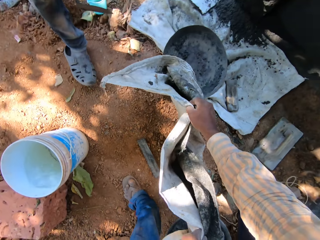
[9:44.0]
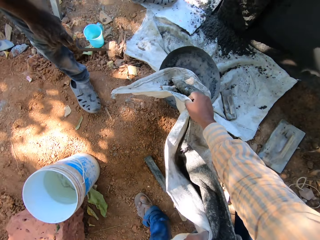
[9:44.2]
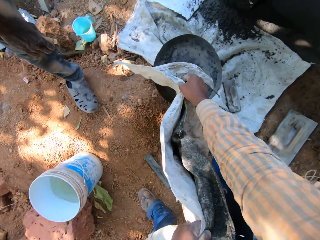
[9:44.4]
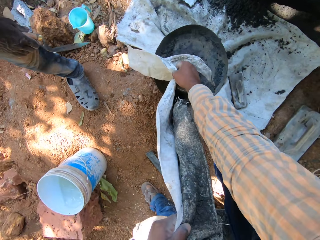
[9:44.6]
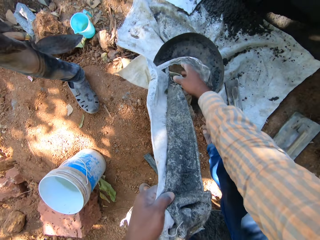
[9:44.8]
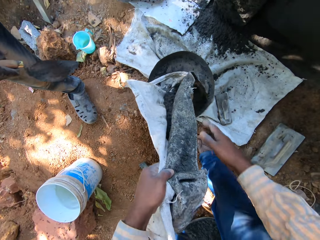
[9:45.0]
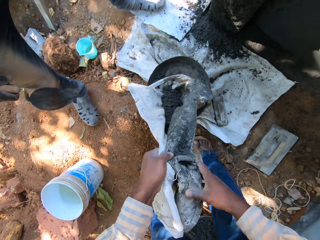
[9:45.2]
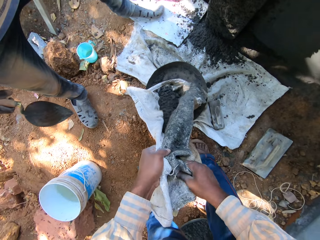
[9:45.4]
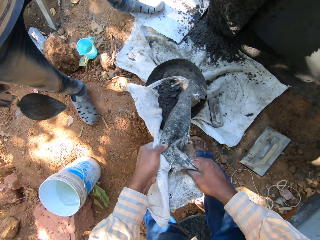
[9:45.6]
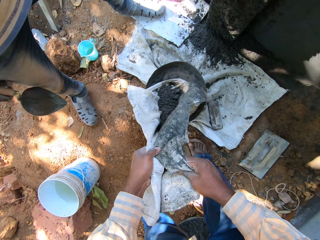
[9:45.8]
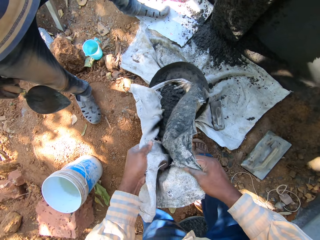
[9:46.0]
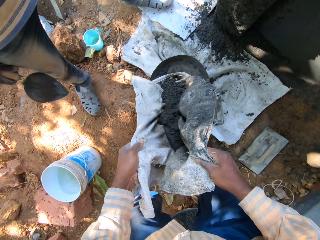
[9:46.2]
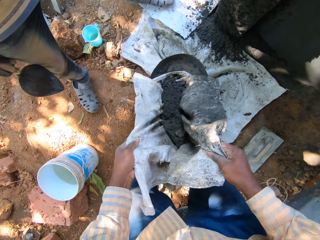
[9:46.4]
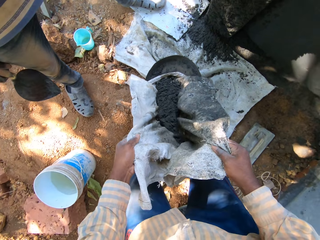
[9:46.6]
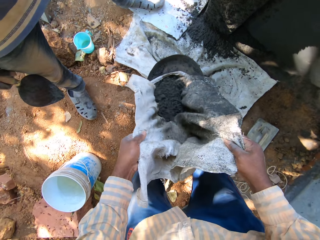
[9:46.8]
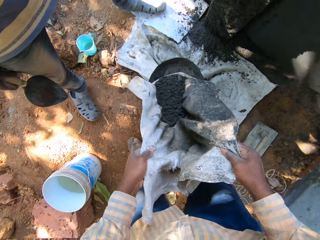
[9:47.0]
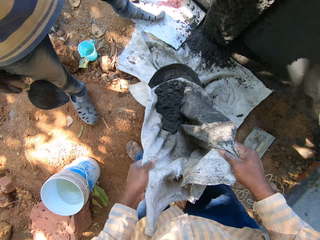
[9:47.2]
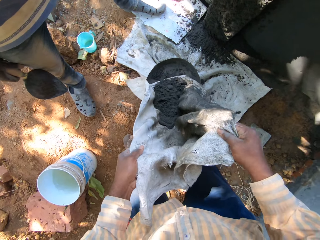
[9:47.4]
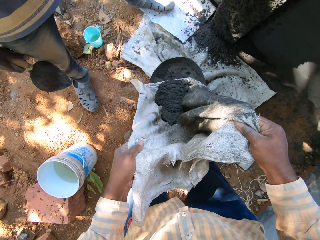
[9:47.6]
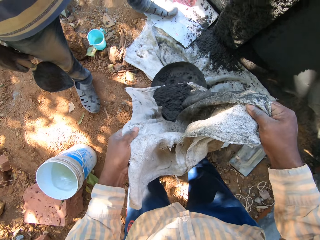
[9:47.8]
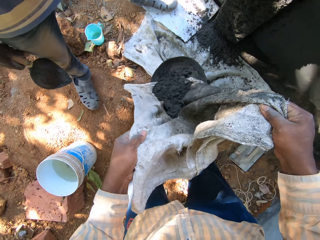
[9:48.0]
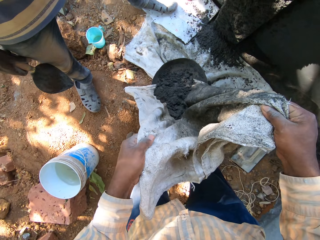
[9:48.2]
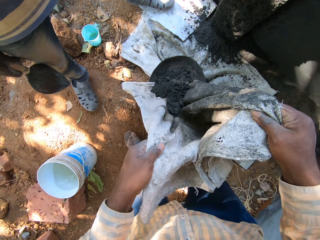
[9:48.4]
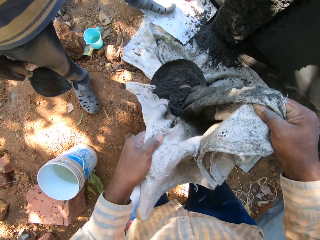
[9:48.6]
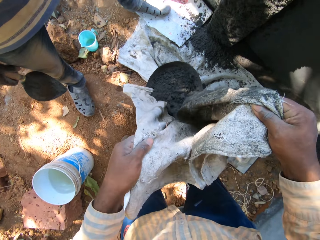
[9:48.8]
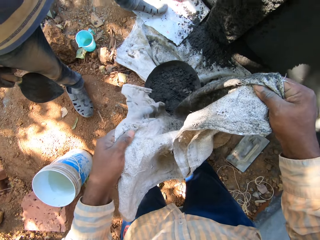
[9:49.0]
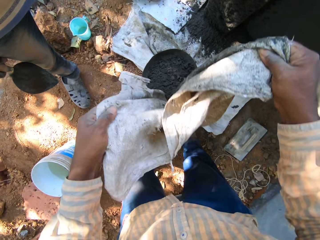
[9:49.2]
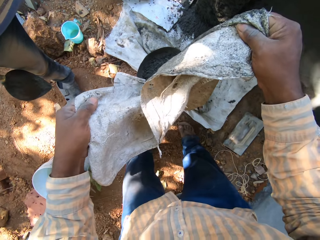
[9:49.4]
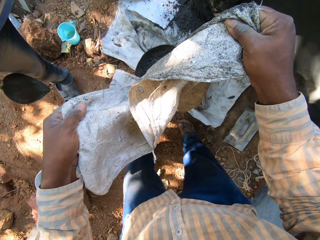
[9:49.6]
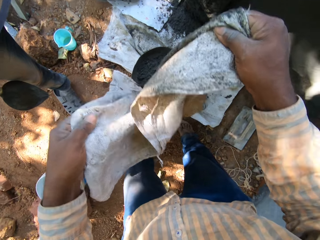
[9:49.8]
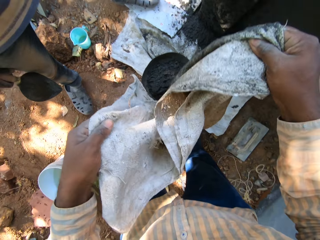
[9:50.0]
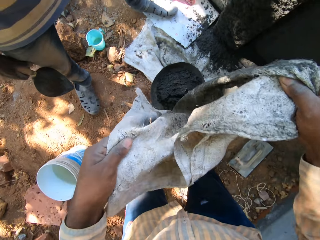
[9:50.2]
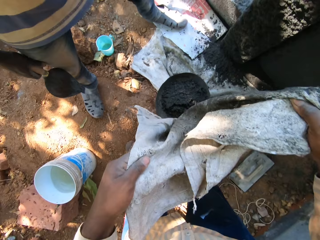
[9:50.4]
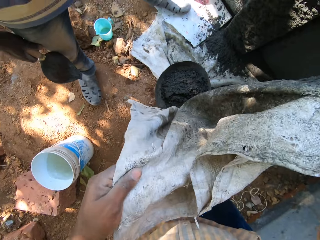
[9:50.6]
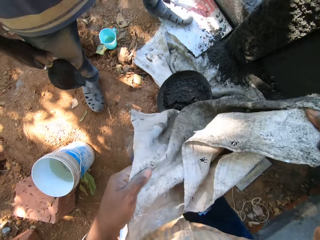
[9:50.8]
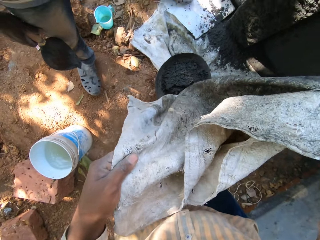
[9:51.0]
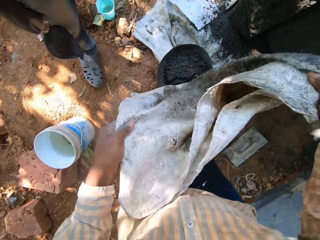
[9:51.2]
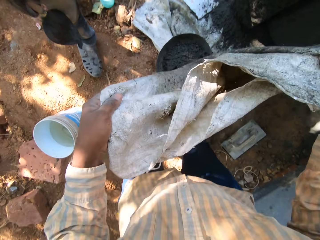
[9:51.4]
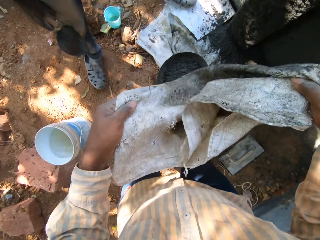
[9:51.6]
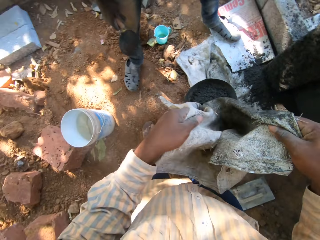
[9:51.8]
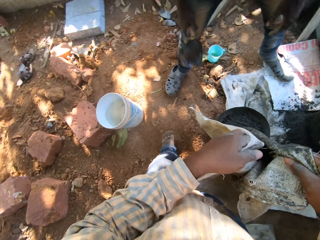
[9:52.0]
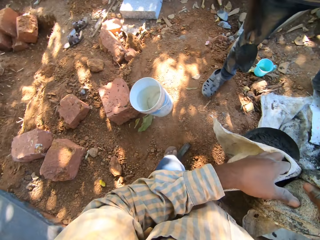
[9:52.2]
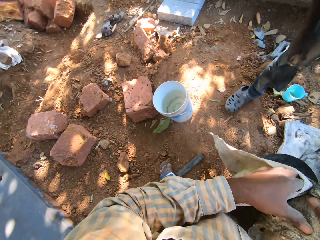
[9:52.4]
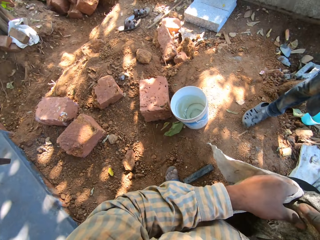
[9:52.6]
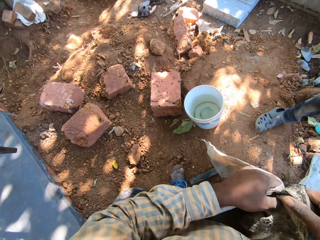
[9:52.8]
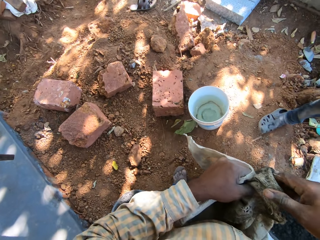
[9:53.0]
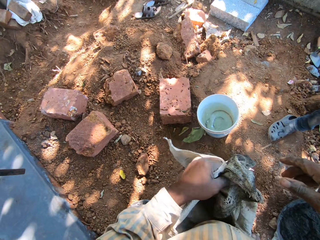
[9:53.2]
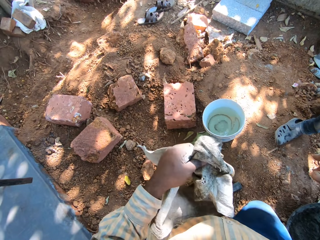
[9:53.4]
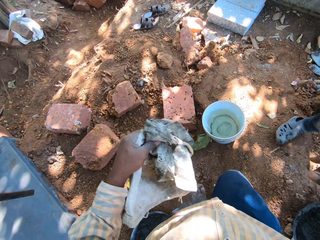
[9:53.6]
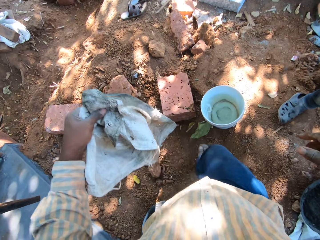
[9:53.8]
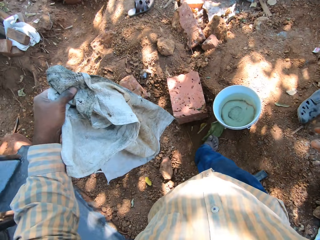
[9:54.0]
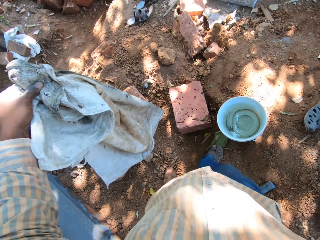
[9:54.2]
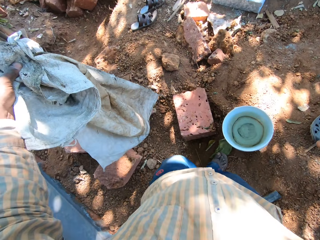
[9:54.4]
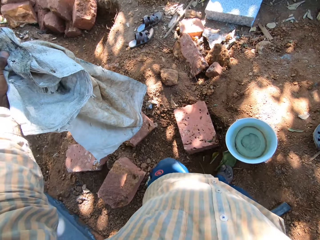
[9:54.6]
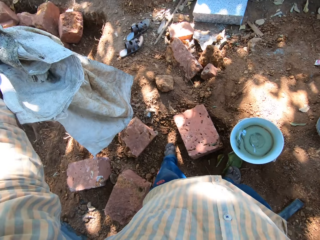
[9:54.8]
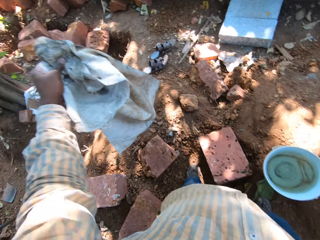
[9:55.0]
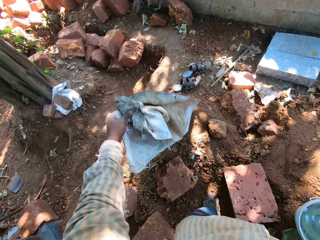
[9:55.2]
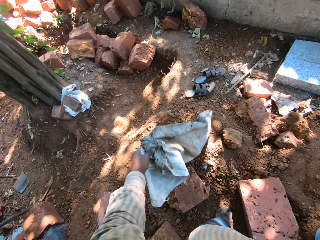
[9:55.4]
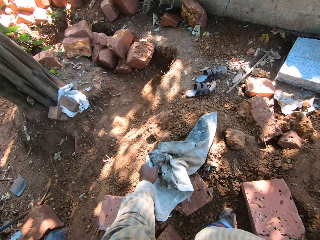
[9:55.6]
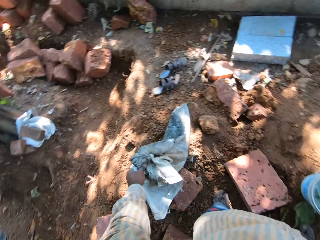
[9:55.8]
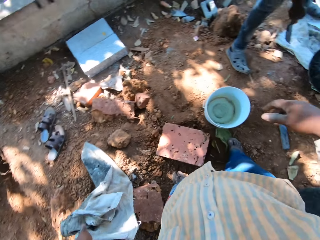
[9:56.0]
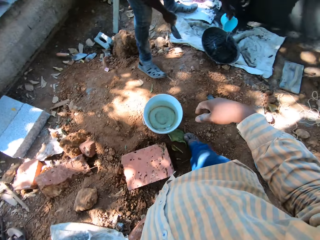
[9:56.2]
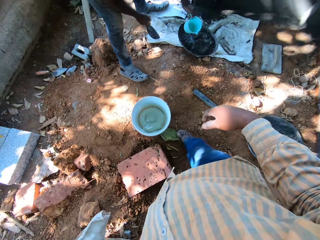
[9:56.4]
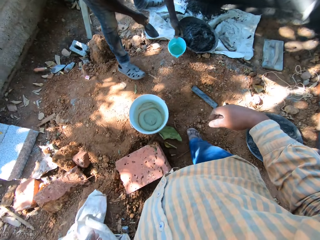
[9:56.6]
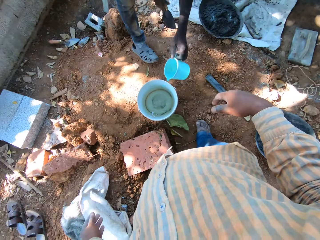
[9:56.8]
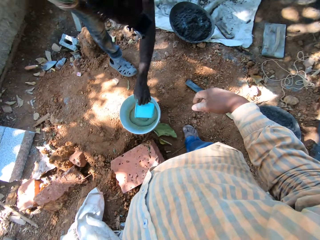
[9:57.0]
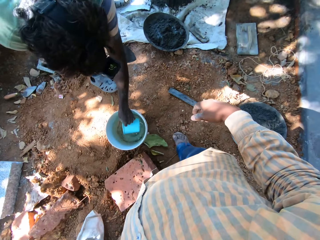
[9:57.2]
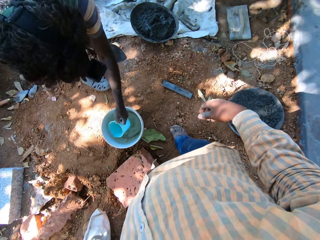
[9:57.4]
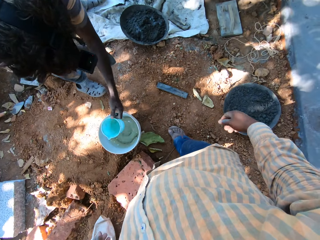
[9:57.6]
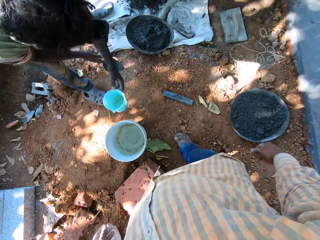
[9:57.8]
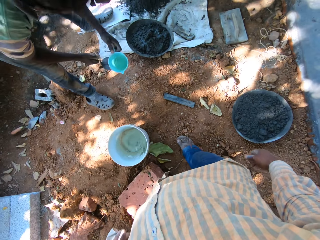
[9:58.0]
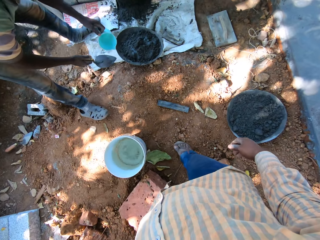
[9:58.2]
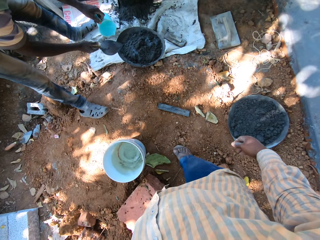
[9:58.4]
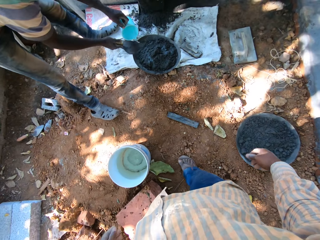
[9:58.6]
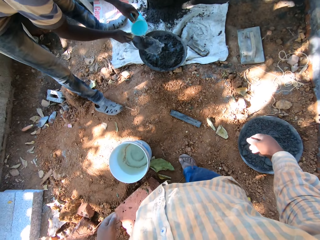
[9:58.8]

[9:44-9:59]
The camera wearer pours concrete from the sack sheet into a head pan on the floor with both hands. He holds the sack sheet with his left hand. He drops the sack sheet on the floor with his left hand. He looks around. The man scoops water from the bucket with a cup in his left hand.

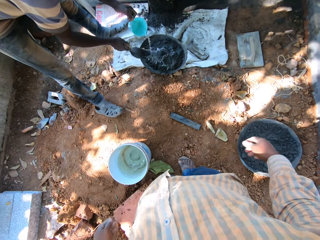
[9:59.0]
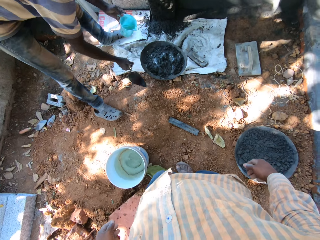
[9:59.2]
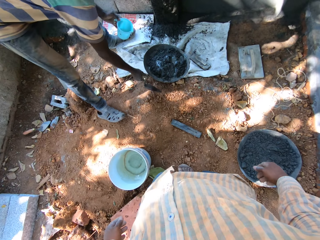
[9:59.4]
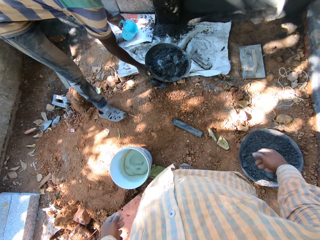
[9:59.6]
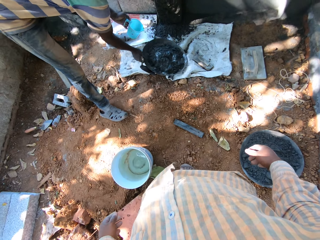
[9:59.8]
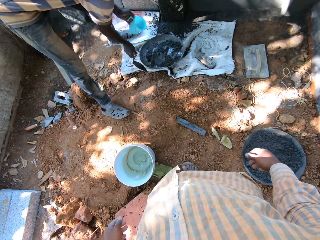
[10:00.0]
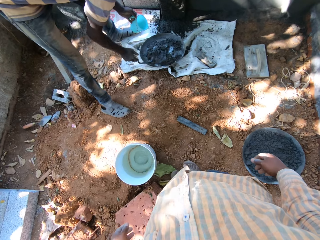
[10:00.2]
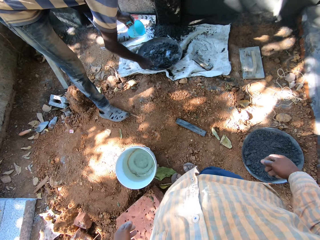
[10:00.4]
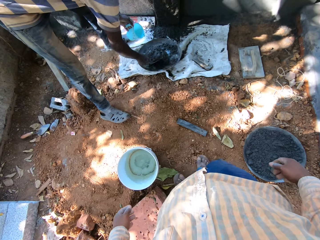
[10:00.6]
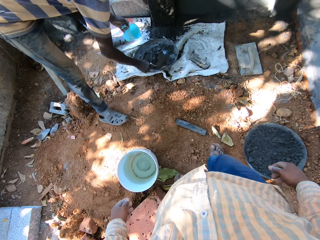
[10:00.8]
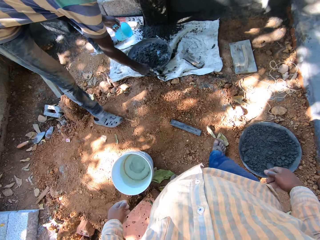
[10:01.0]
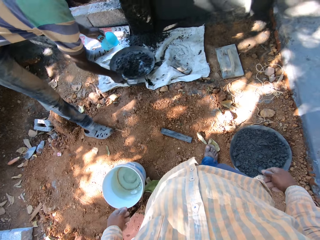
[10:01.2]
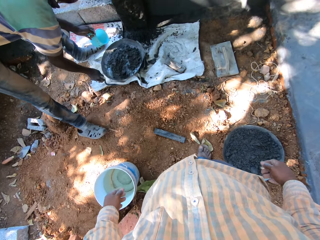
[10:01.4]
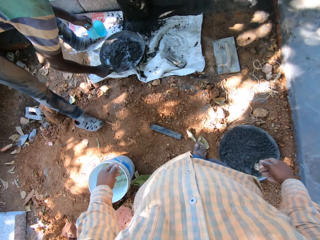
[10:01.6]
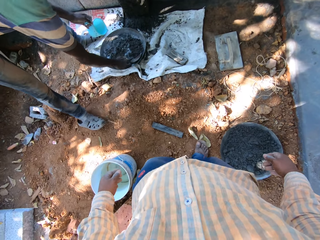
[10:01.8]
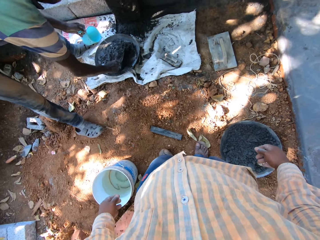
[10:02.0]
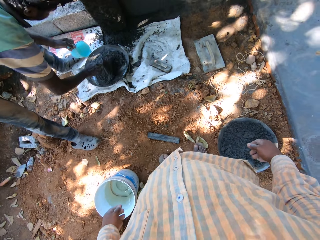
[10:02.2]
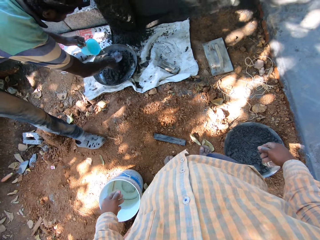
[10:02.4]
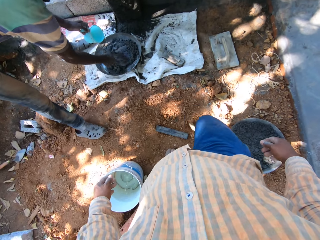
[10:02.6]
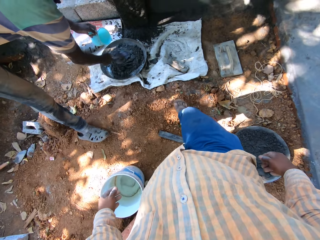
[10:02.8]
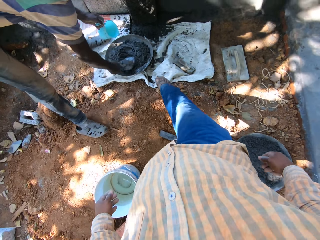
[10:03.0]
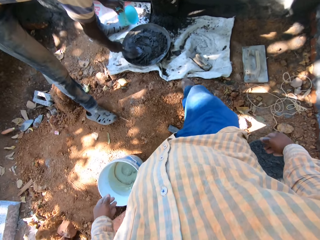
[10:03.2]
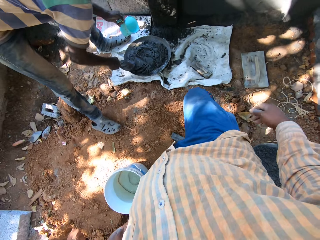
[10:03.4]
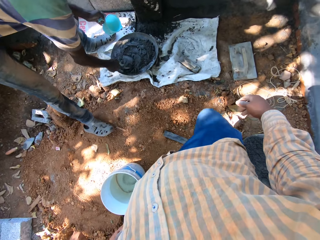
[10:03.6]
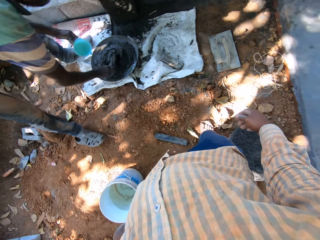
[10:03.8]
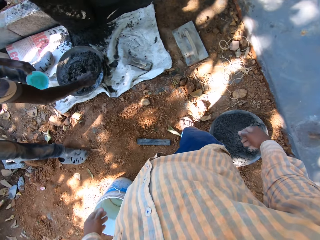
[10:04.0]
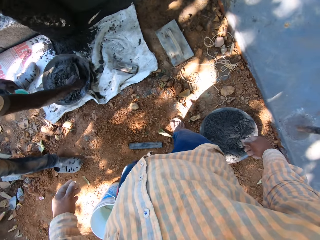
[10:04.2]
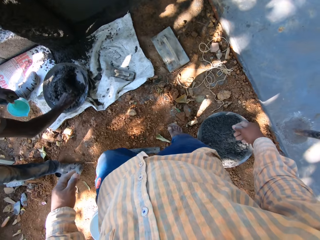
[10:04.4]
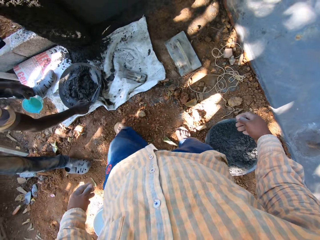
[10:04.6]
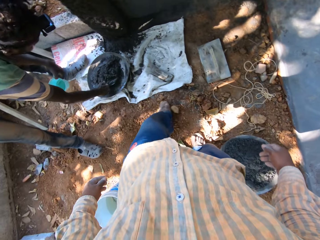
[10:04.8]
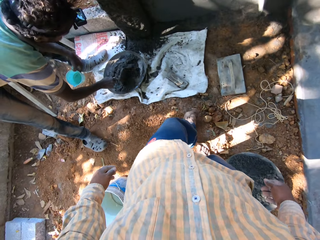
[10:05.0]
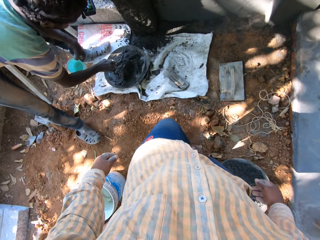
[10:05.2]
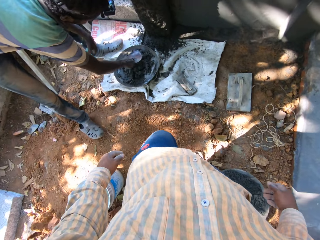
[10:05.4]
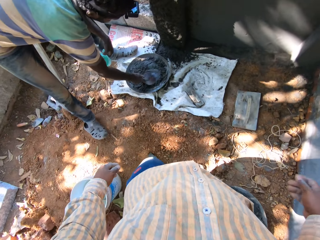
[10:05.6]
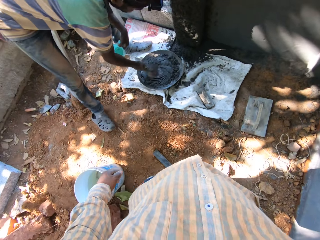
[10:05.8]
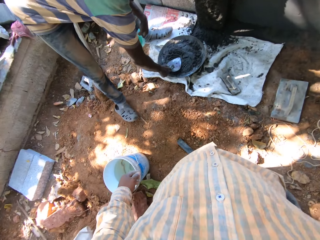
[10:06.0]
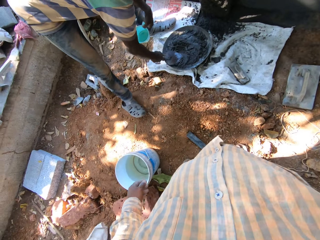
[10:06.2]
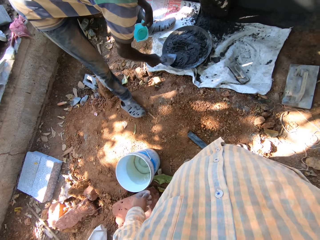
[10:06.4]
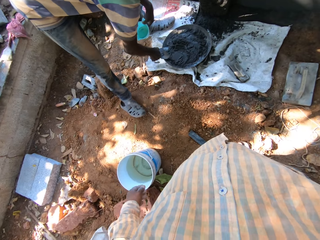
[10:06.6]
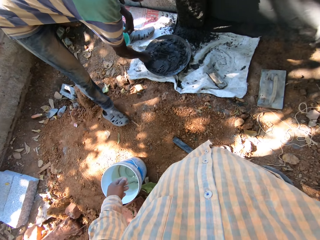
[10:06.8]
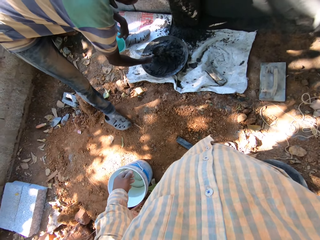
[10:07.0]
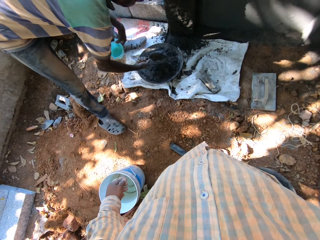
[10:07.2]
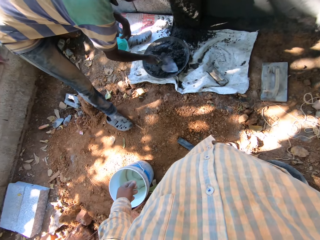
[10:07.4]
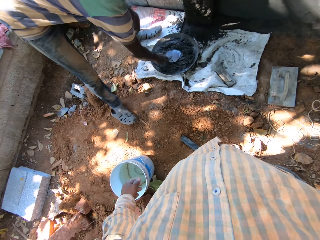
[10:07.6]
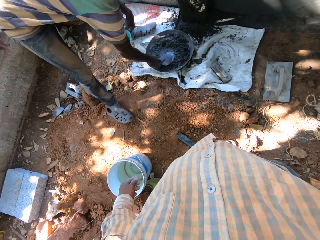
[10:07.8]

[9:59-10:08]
A man mixes the mortar.
